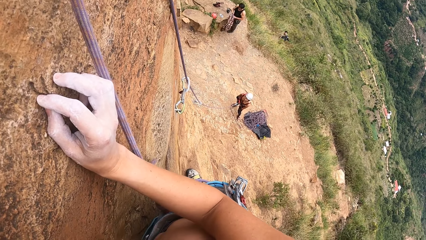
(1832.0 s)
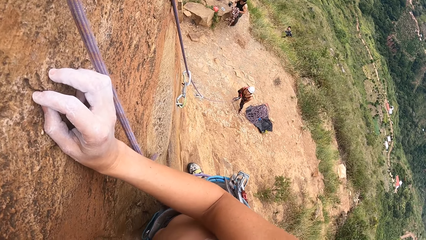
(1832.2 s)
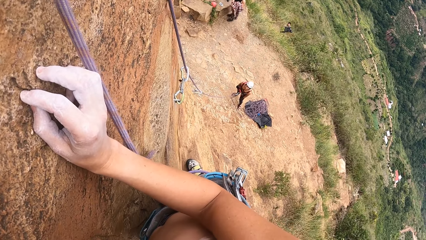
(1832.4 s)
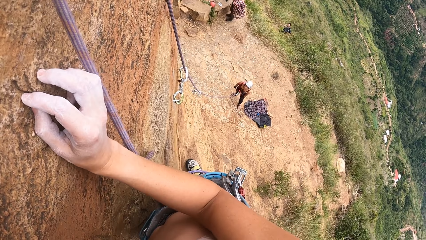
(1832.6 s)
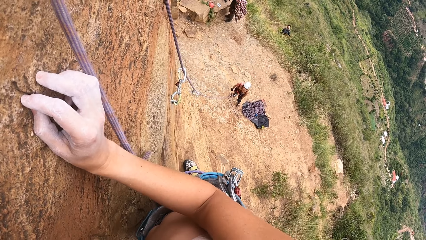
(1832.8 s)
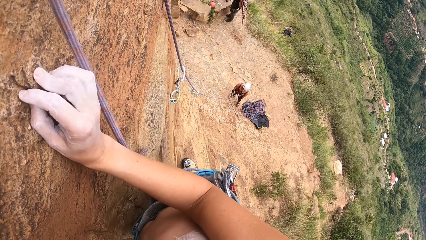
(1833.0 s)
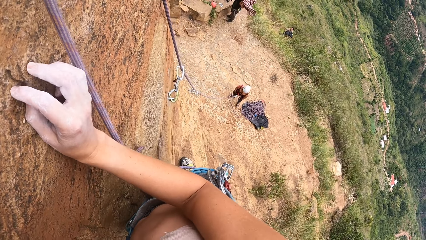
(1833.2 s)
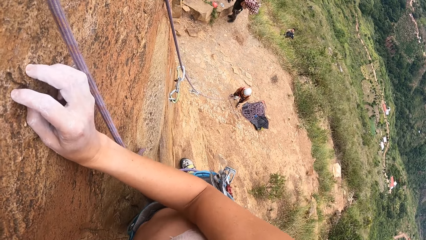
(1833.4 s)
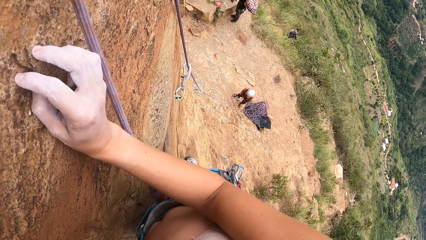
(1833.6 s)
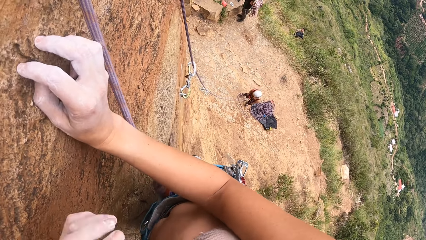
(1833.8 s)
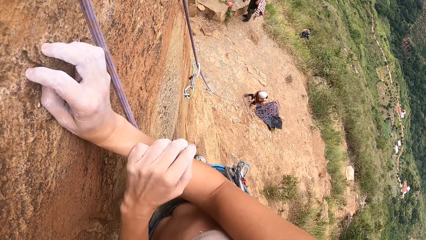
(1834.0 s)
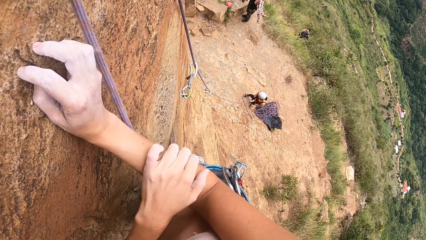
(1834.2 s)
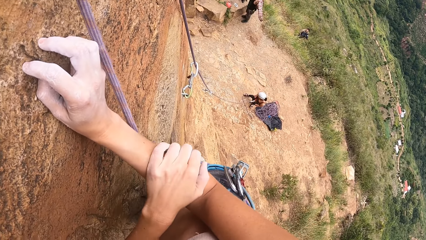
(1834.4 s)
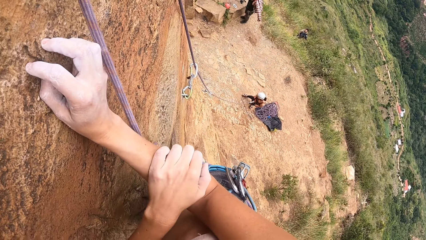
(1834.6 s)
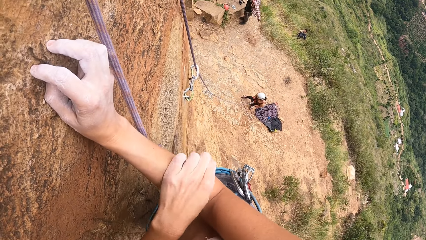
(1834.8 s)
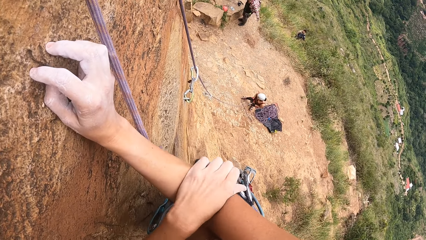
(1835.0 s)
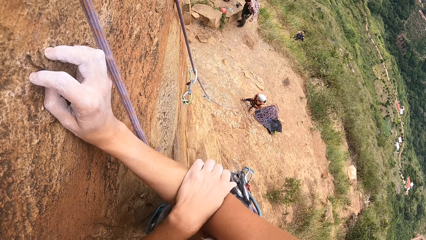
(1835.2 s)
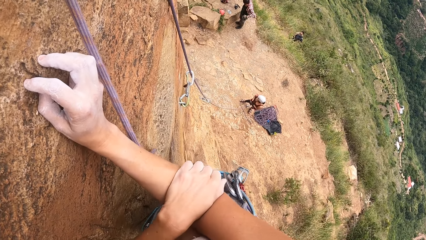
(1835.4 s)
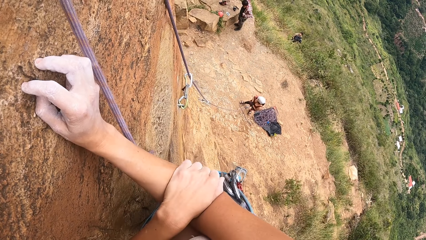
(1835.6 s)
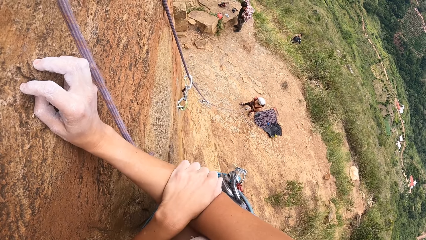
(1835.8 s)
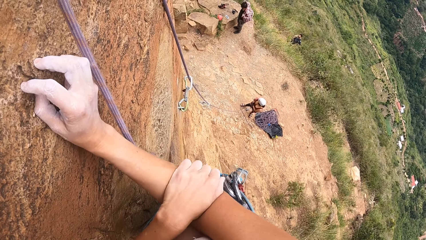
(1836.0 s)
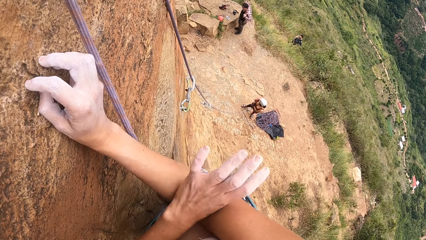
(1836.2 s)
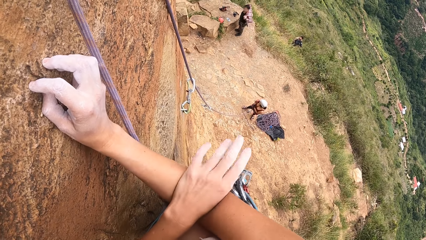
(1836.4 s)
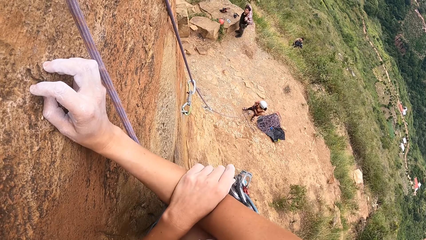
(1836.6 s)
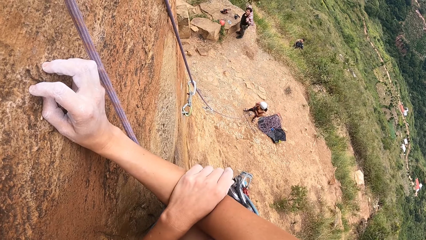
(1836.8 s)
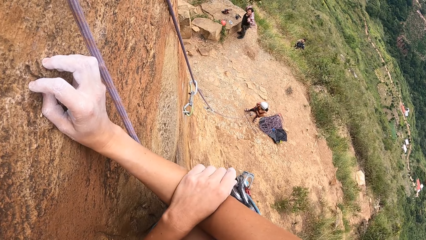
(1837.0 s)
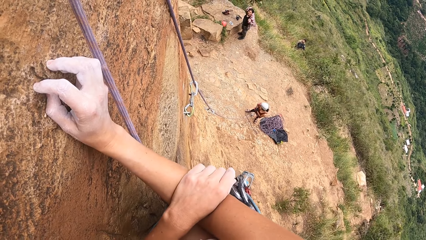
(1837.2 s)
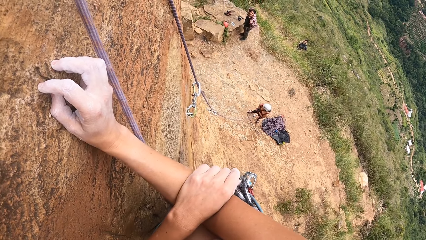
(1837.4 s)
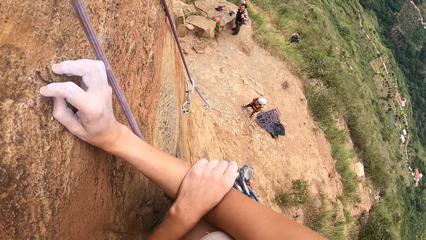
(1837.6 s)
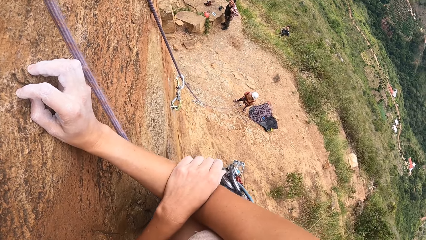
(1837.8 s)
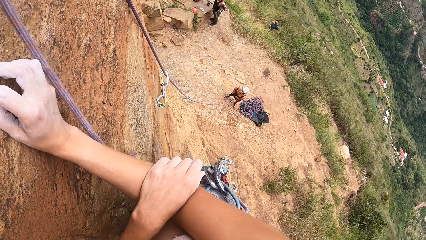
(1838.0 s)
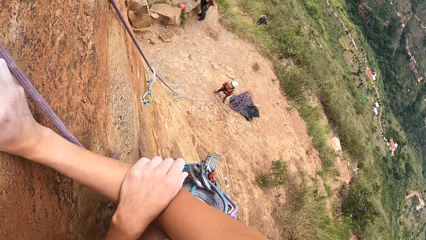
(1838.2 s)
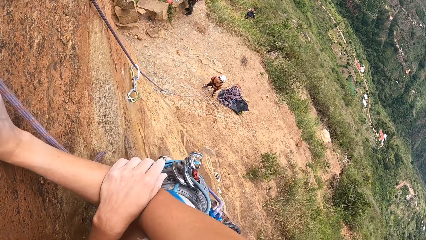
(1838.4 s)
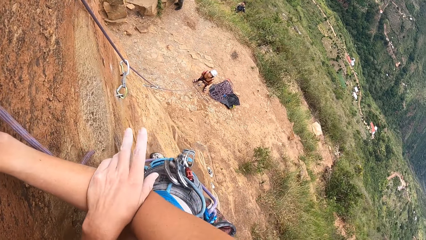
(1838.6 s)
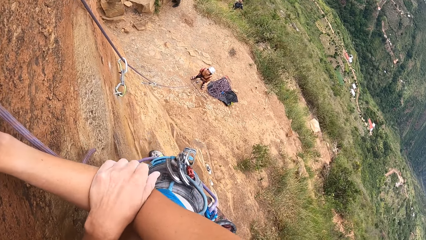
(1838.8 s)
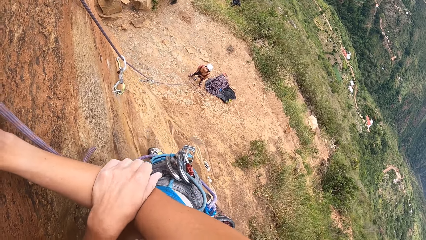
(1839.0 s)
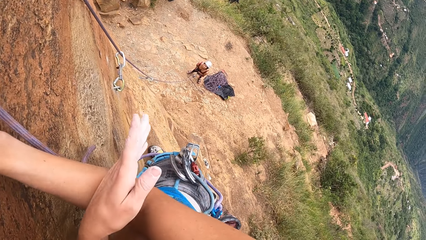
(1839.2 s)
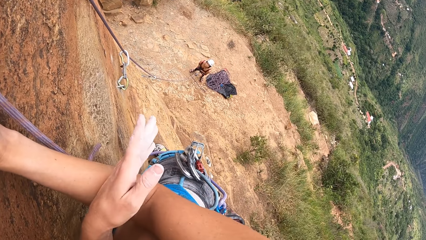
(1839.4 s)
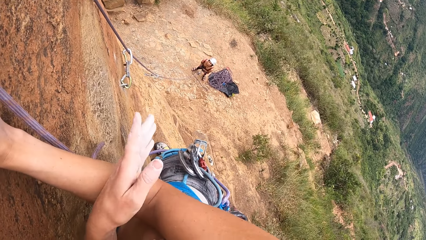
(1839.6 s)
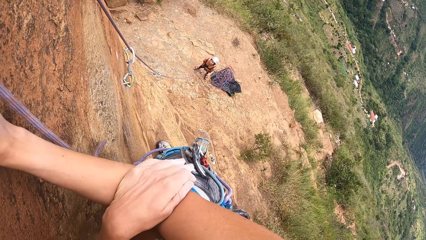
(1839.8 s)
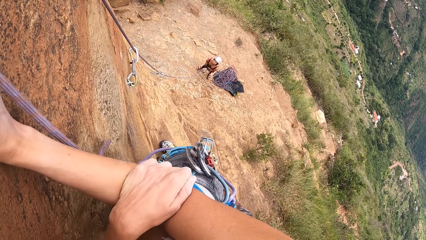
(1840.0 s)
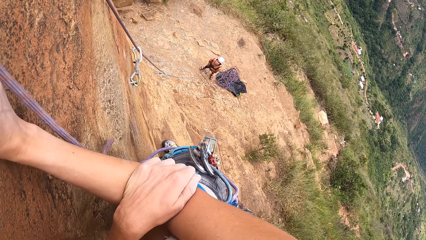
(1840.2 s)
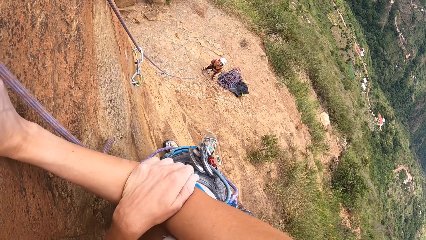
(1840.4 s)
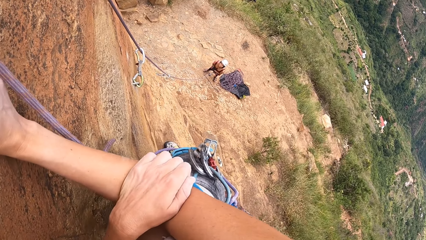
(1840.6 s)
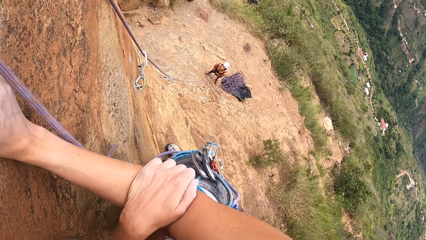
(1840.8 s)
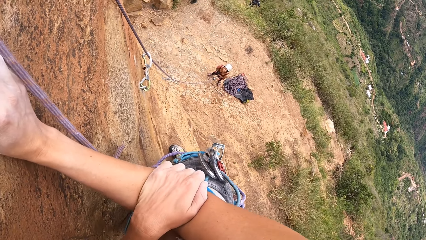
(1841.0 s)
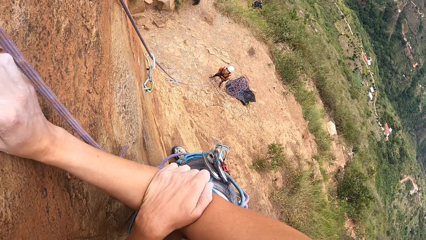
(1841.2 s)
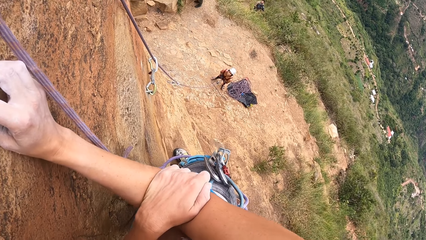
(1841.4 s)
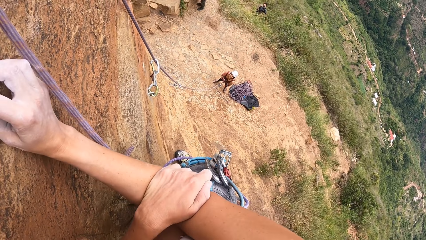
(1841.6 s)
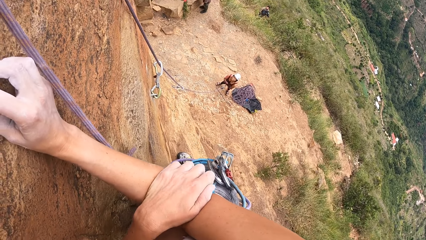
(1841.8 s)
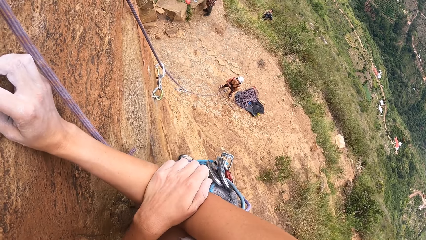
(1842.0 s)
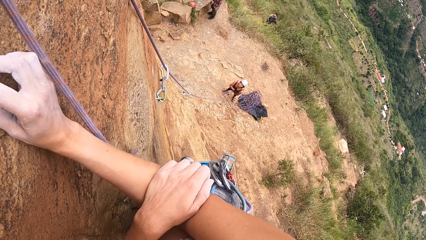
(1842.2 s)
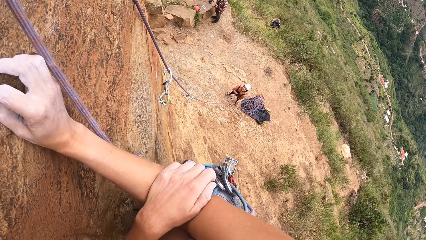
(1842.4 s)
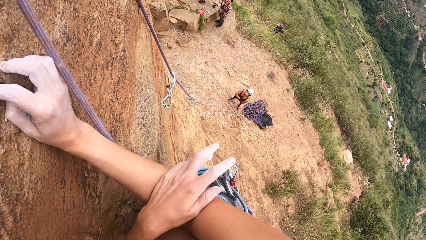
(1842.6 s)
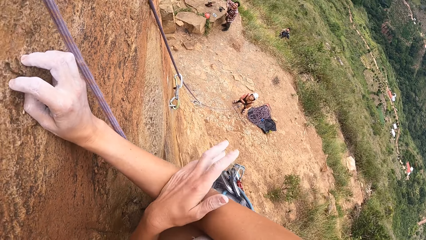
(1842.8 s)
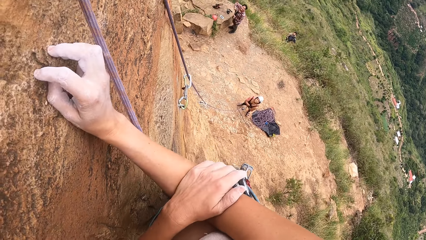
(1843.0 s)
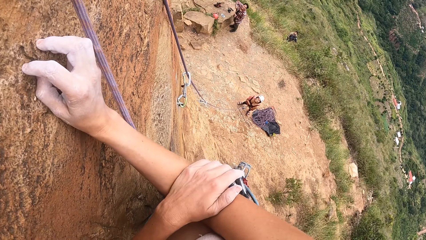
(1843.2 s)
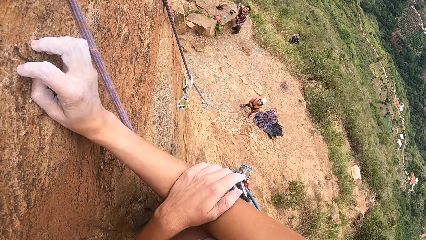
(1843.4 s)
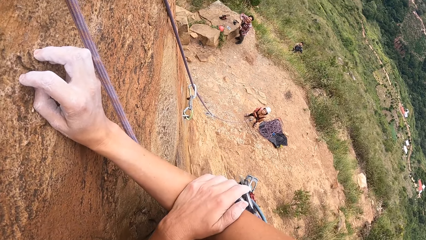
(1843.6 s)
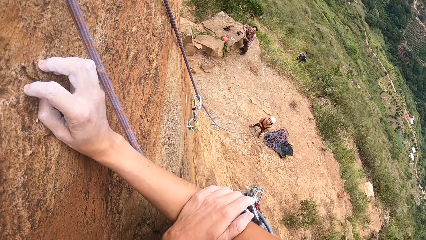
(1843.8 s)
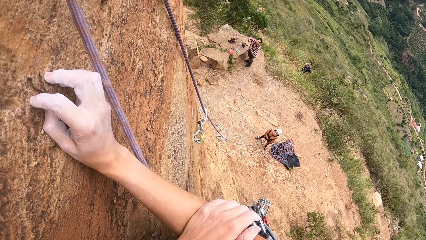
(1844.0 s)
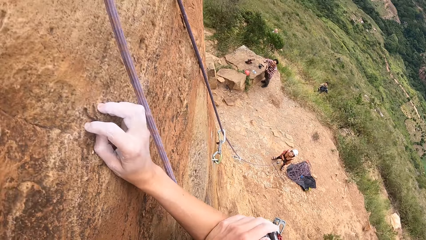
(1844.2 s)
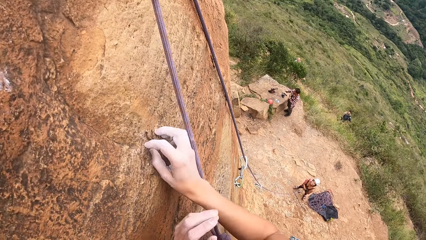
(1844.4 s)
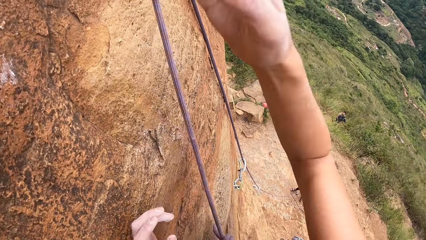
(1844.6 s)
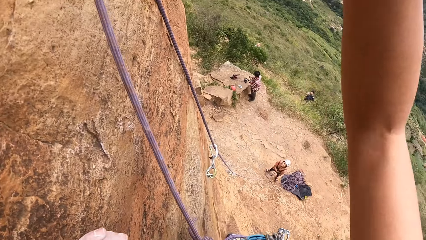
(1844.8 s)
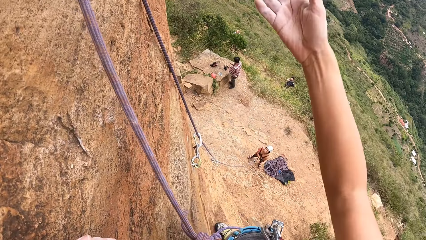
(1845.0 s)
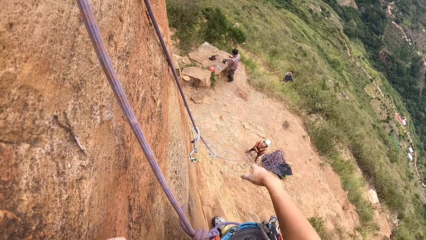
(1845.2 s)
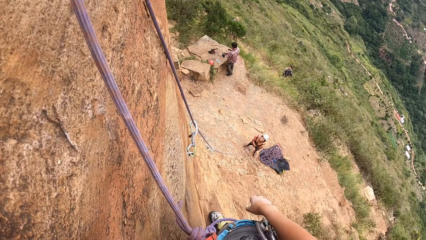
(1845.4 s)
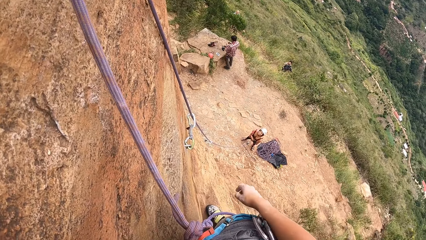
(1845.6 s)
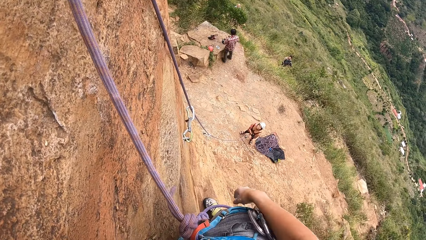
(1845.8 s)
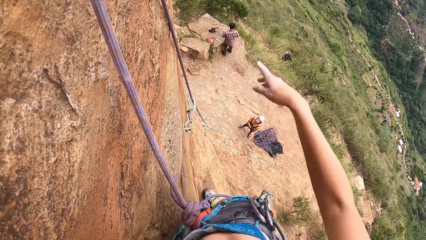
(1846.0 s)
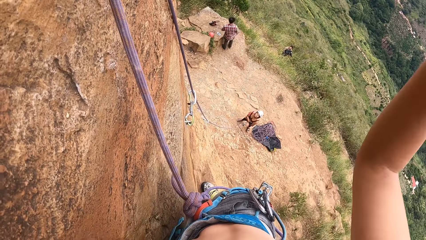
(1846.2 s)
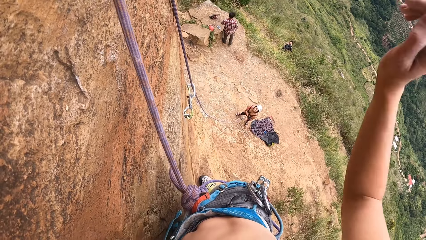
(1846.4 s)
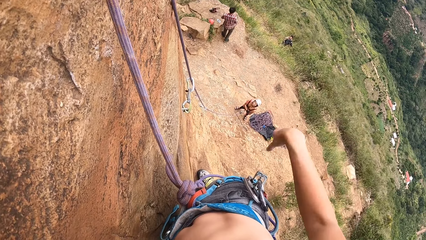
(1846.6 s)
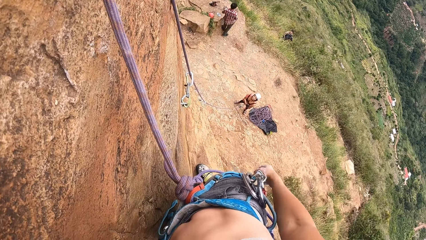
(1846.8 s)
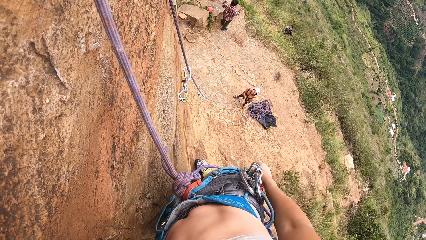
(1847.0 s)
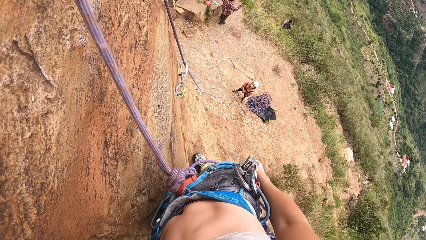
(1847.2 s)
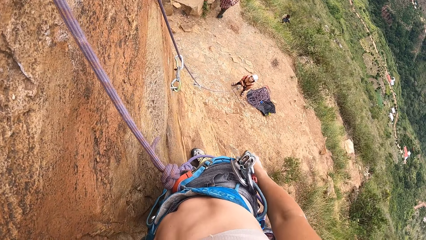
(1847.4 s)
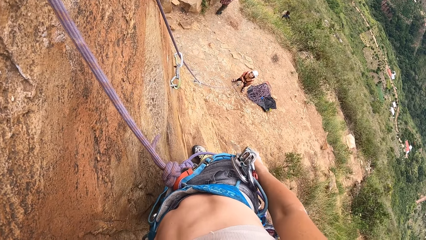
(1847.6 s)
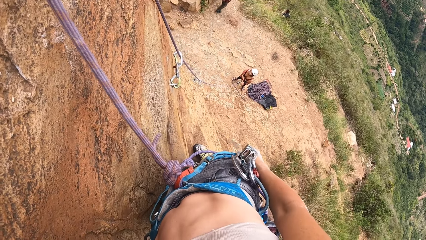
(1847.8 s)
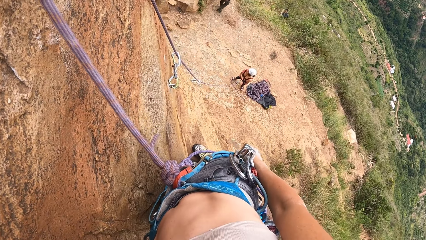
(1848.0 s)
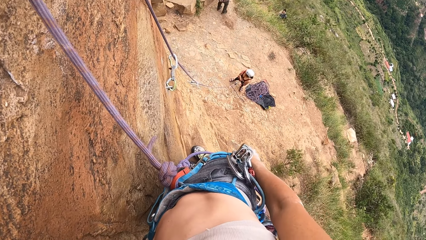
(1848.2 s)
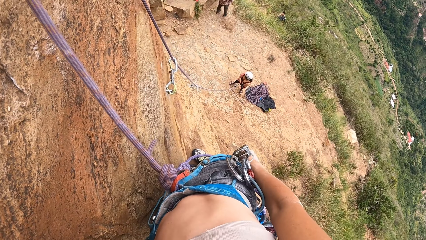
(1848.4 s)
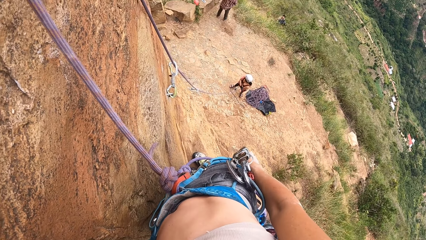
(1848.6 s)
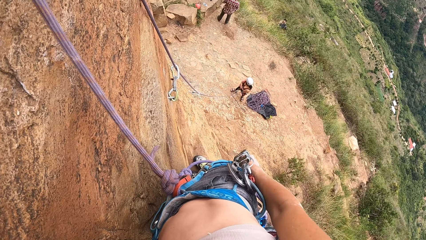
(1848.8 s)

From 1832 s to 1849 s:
A person adjusts the climbing strap. The camera wearer touches the arm. They move a hand and scratch the hand. The person looks at the camera wearer. The camera wearer interacts with the person. They move a hand.
